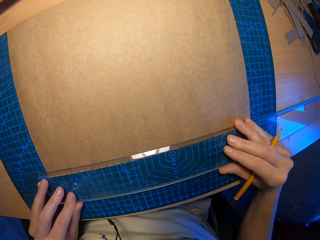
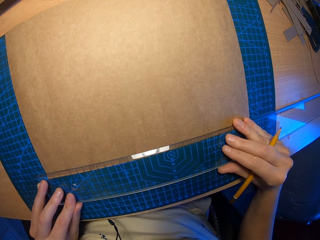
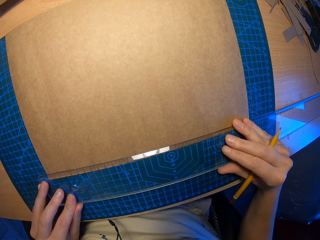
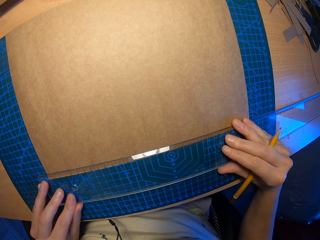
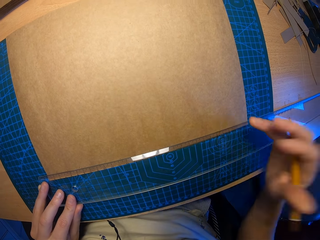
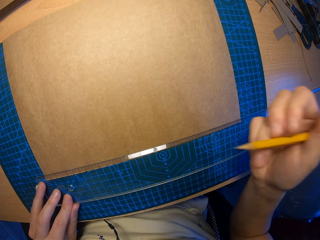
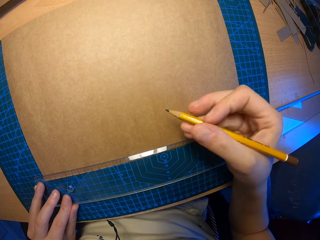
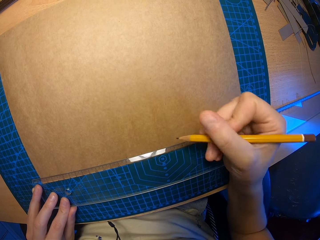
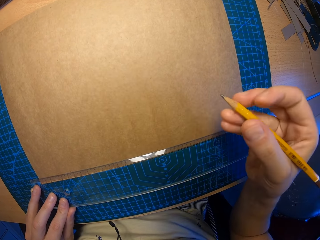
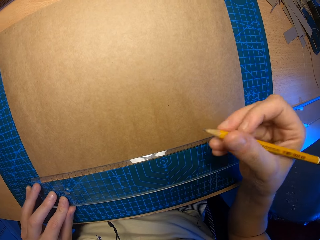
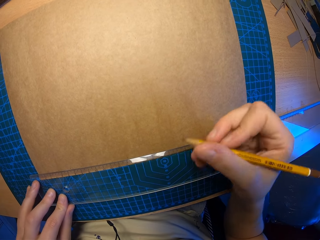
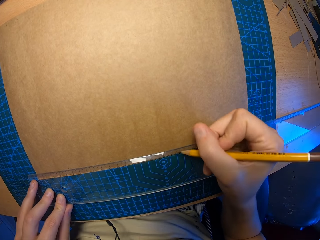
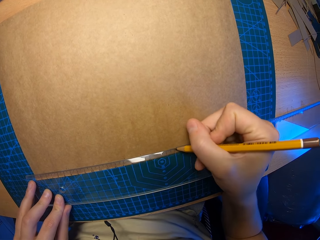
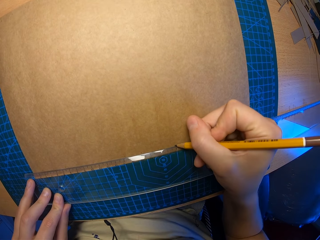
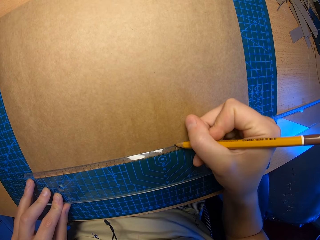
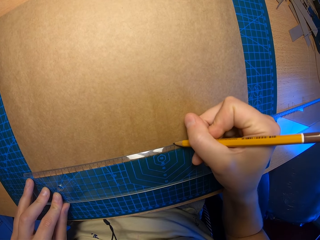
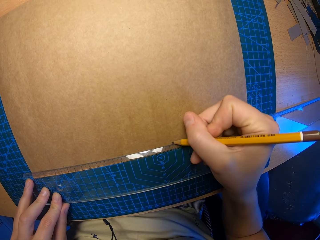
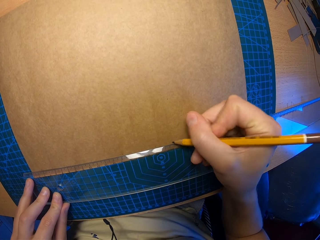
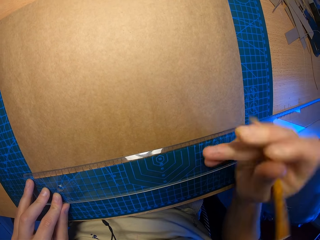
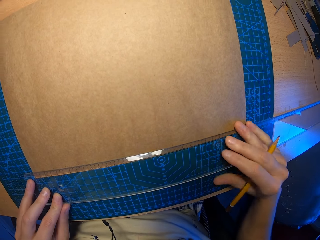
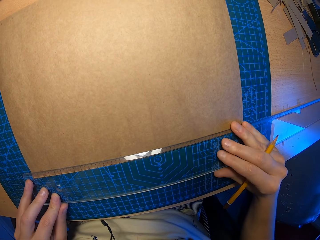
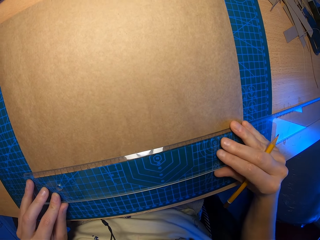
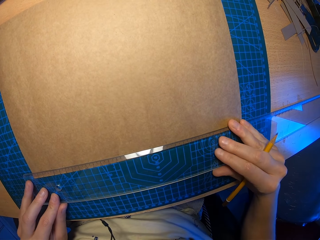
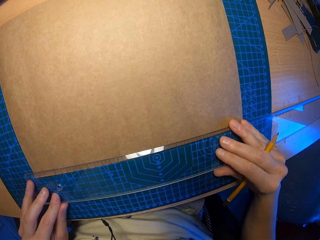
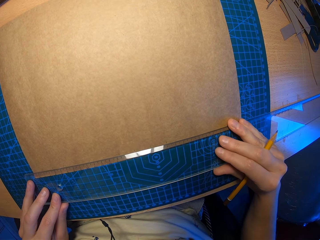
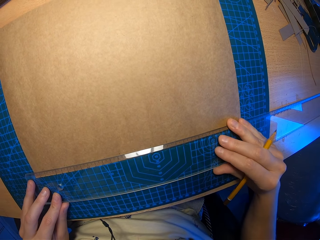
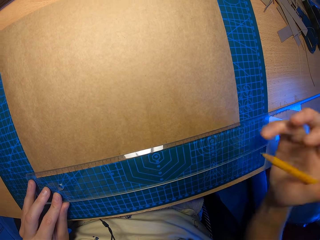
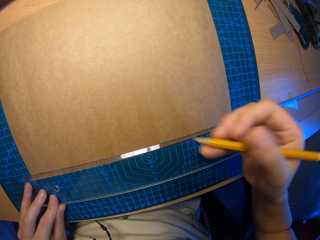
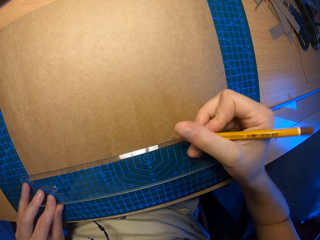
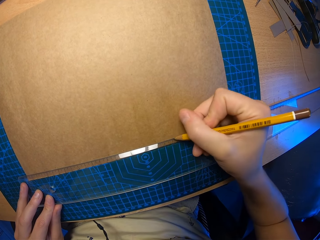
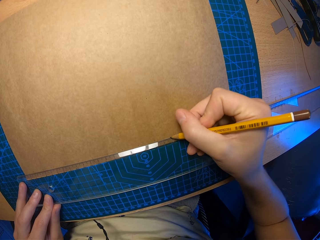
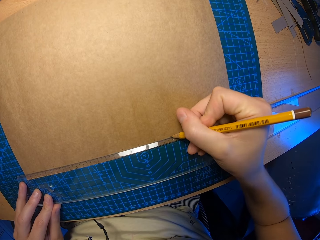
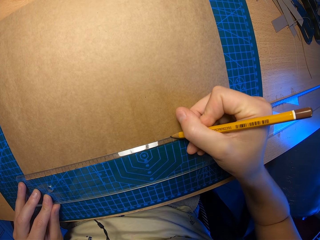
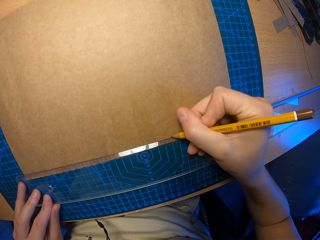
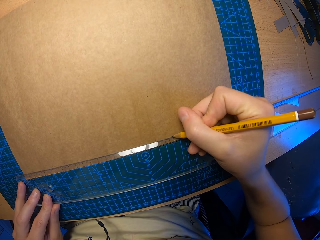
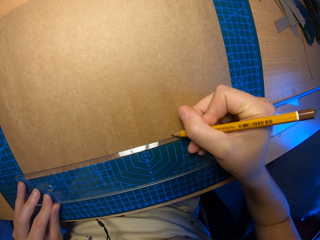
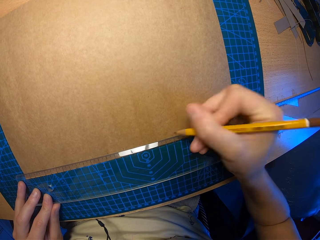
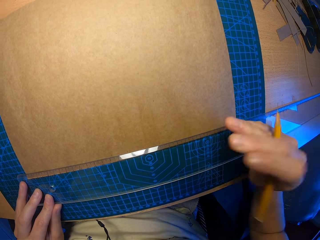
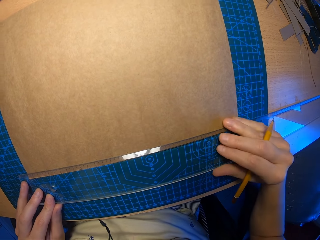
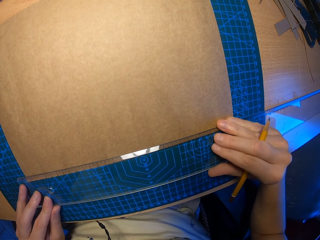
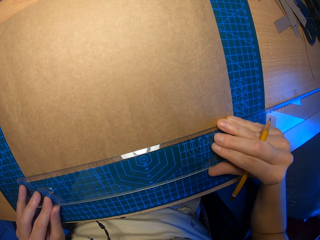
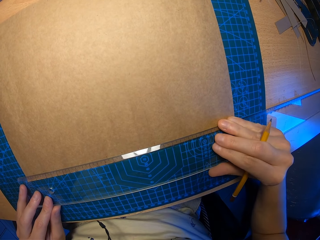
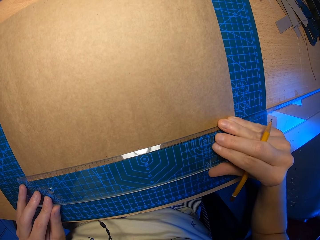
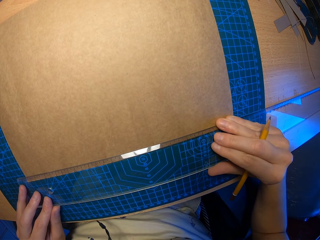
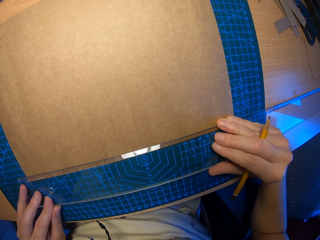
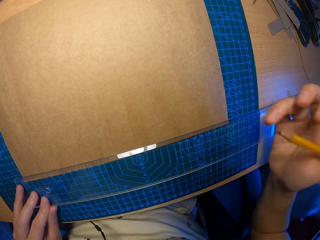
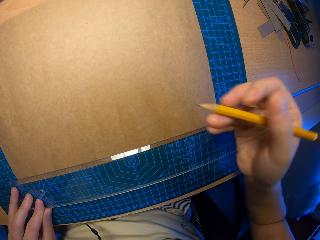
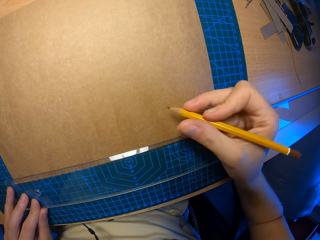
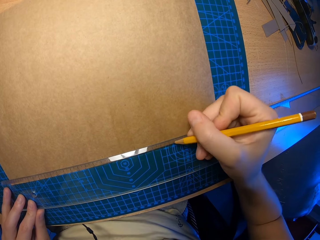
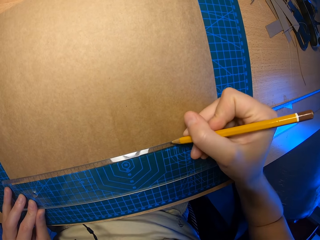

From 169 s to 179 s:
The camera wearer adjusts the ruler on the table with both hands. She touches the ruler. She marks a point on the paper with the pencil on her right hand. She adjusts the ruler on the table with both hands. She touches the ruler. She marks a point on the paper with the pencil on her right hand. She adjusts the ruler on the table with both hands. She touches the ruler.

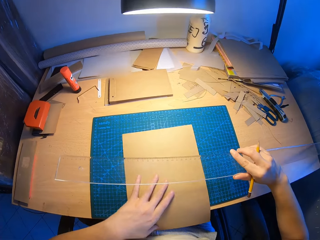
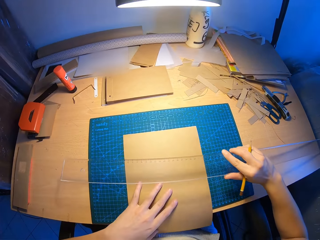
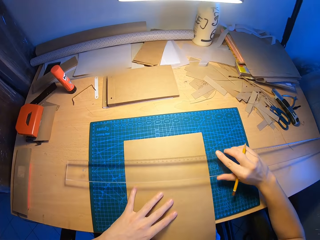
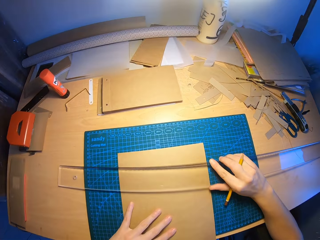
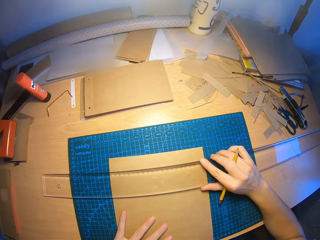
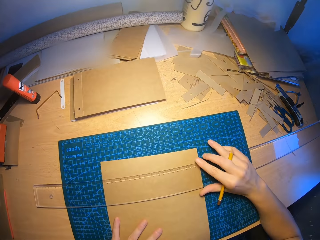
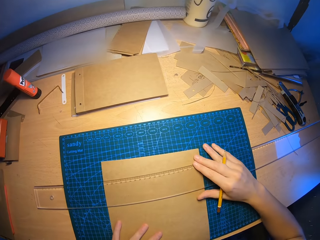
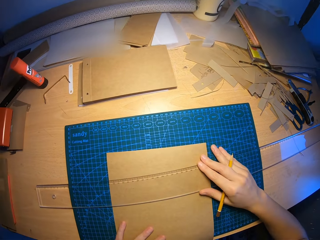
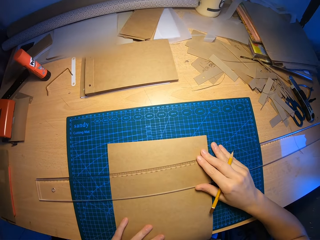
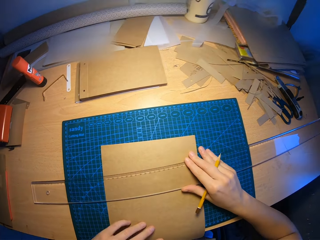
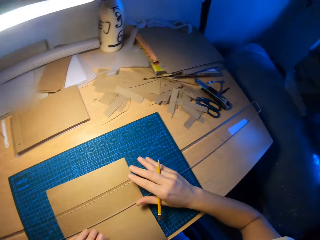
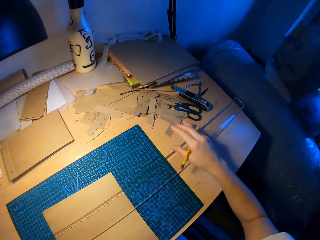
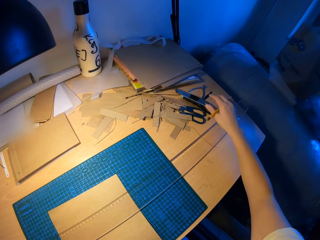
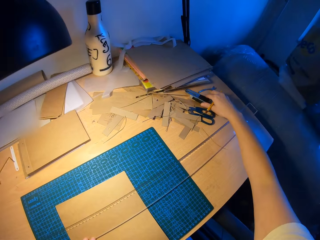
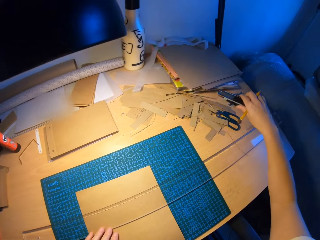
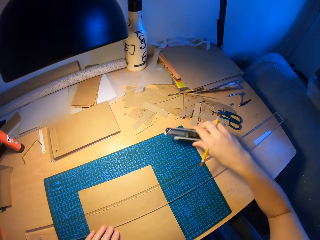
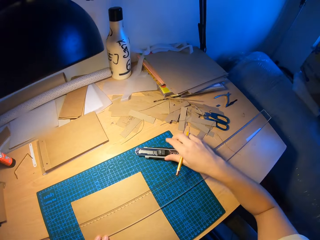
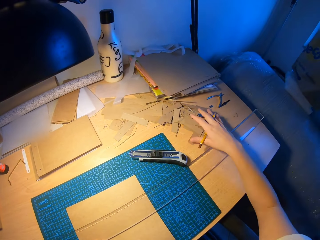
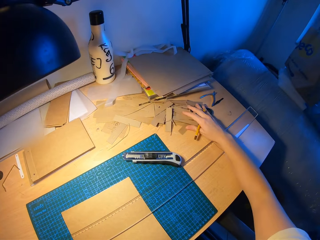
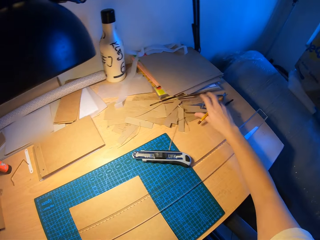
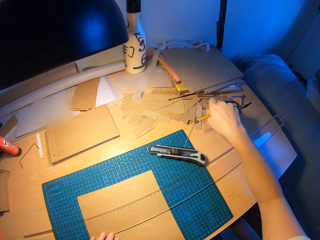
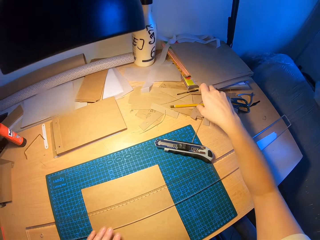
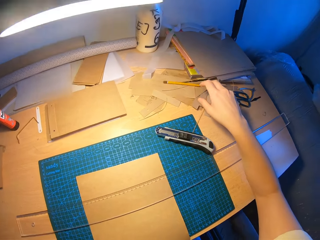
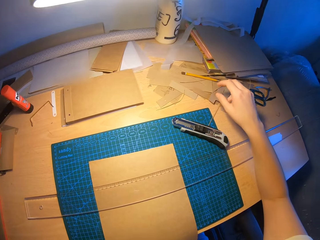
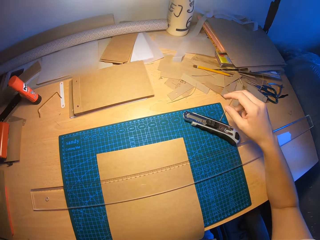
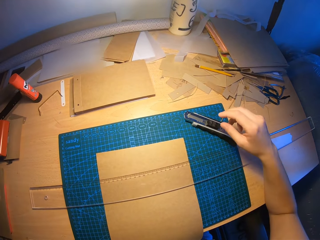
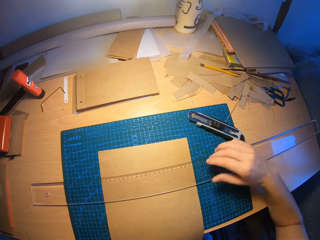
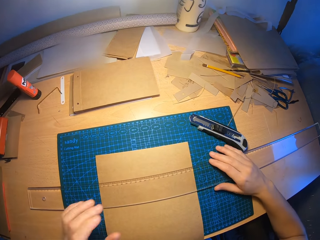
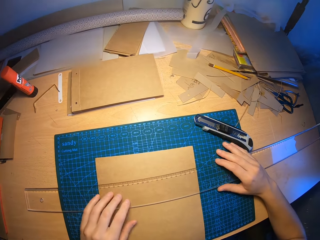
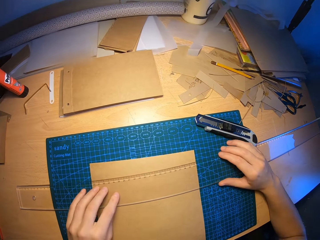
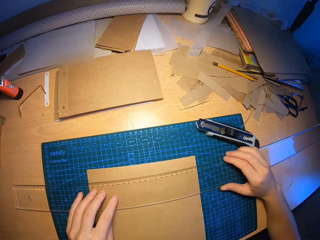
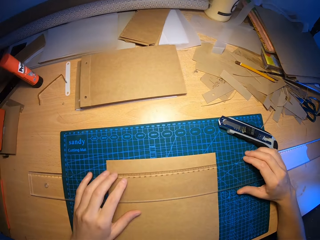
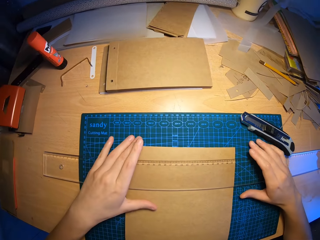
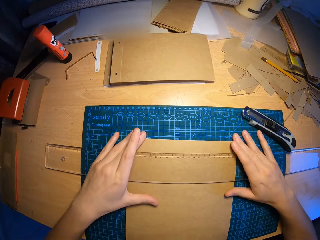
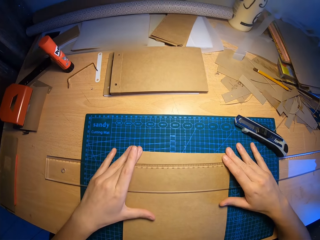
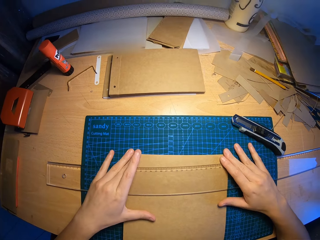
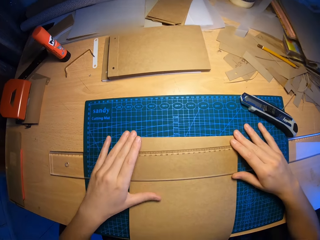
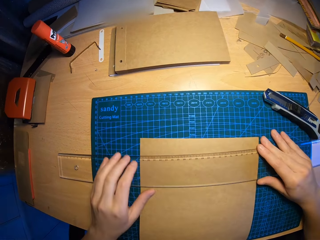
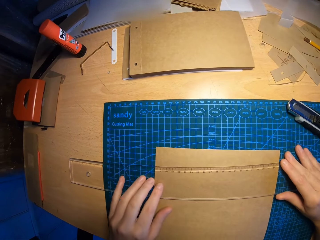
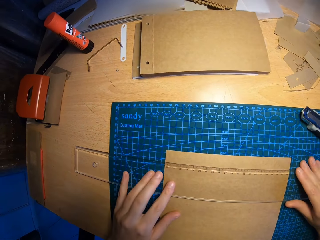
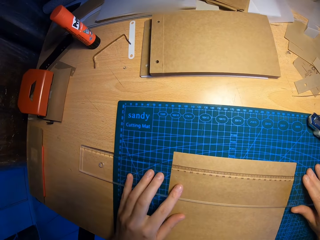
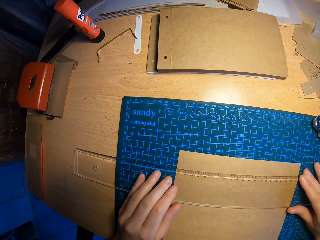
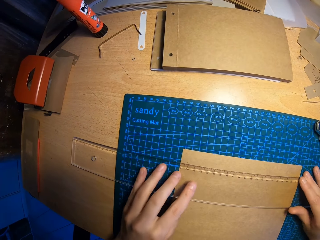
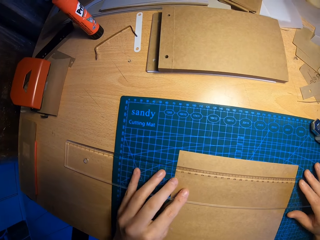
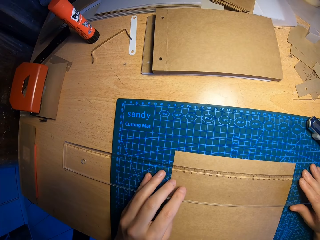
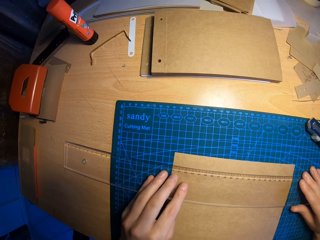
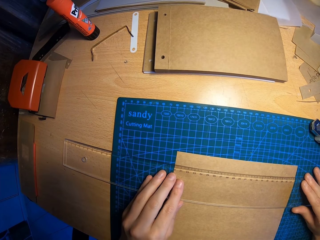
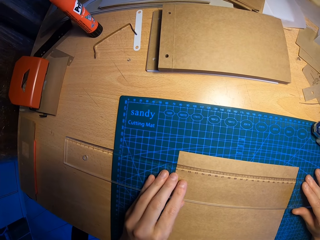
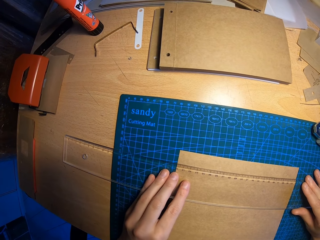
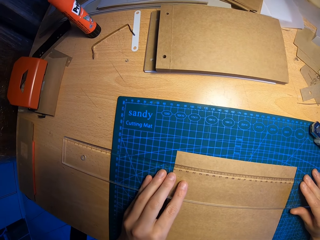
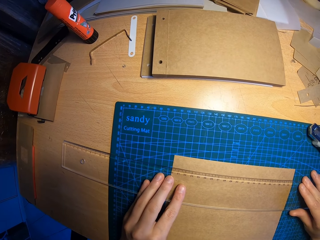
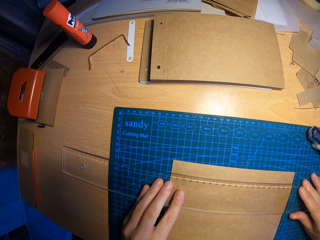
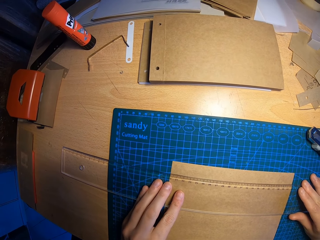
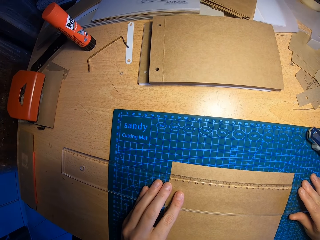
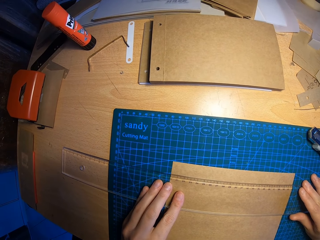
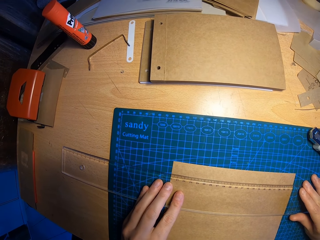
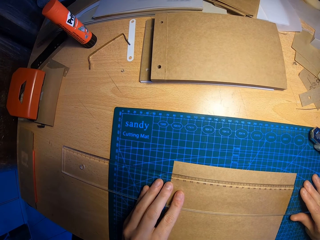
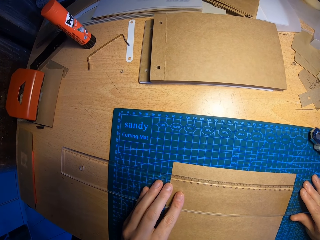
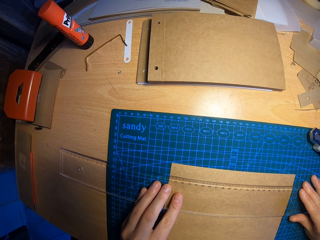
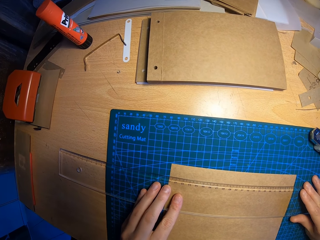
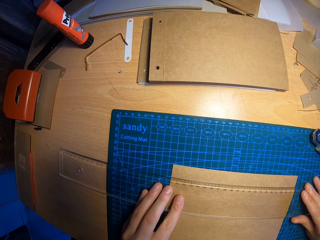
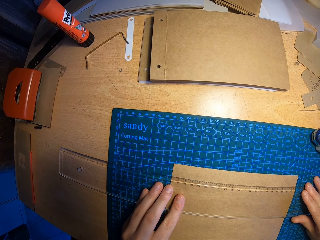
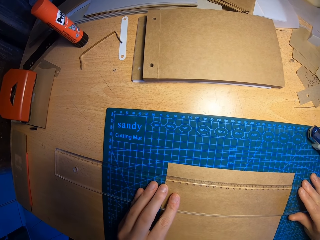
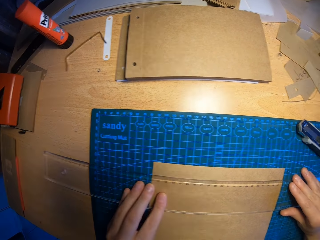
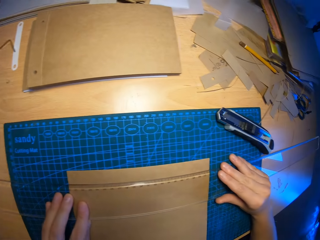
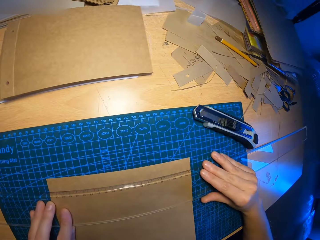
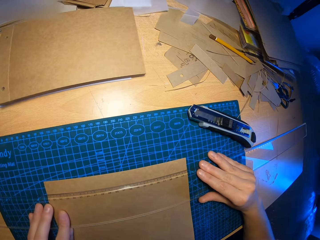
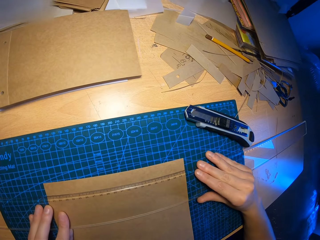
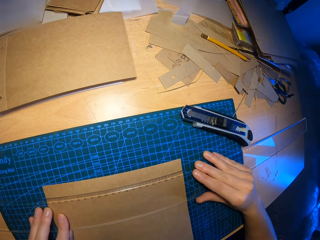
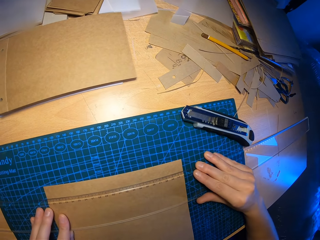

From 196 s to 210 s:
The camera wearer holds on to a ruler. She drops the ruler on the table with her right hand. She picks up the paper cutter on the table with her right hand. She drops the cutter on the cutting mat with her right hand. She moves the pile of paper cuttings with her right hand. She drops the pencil on the table with her right hand. She adjusts the ruler and paper on the table with both hands. She touches the ruler. She holds on to the ruler.
